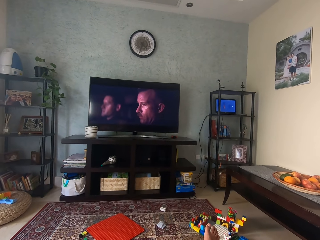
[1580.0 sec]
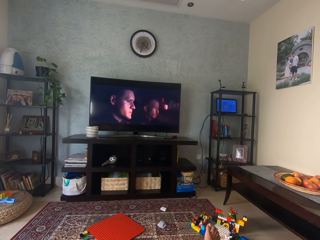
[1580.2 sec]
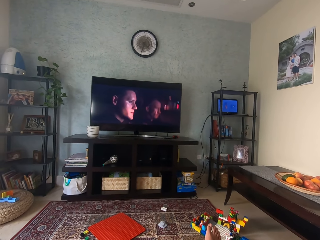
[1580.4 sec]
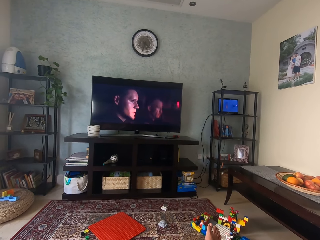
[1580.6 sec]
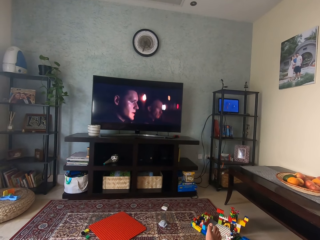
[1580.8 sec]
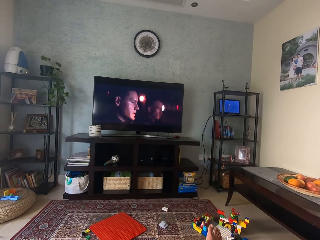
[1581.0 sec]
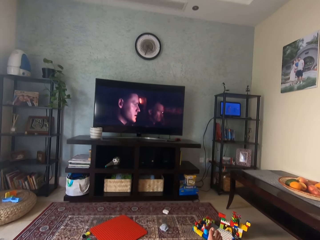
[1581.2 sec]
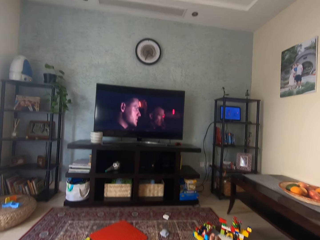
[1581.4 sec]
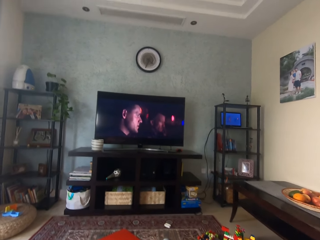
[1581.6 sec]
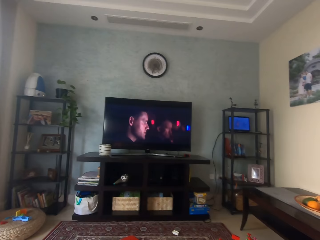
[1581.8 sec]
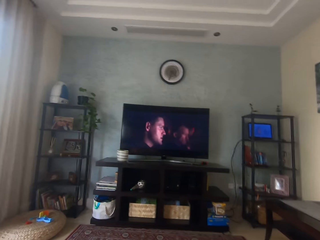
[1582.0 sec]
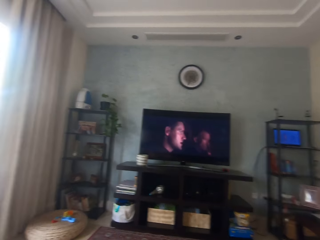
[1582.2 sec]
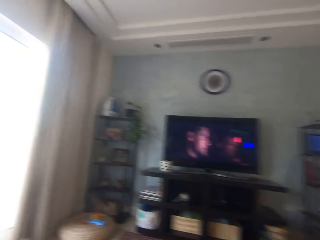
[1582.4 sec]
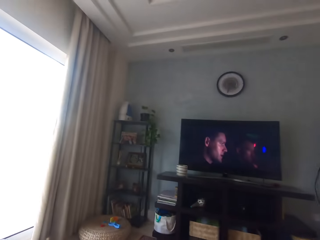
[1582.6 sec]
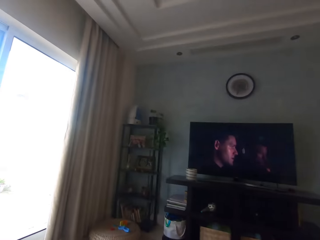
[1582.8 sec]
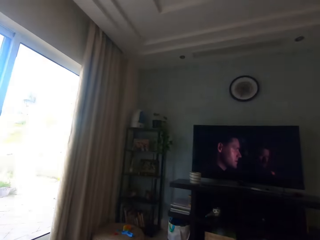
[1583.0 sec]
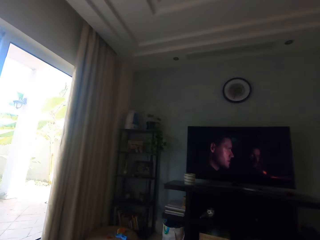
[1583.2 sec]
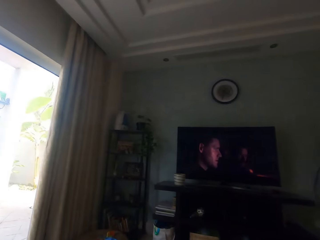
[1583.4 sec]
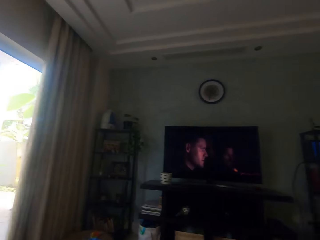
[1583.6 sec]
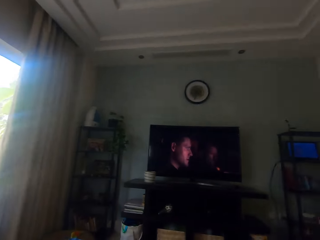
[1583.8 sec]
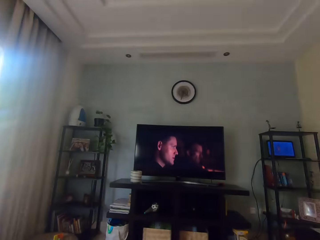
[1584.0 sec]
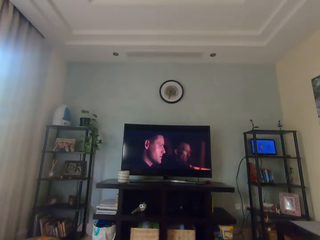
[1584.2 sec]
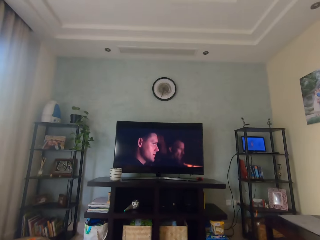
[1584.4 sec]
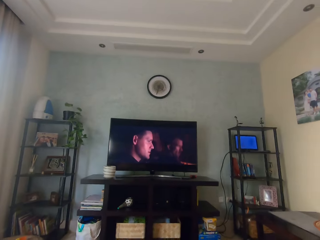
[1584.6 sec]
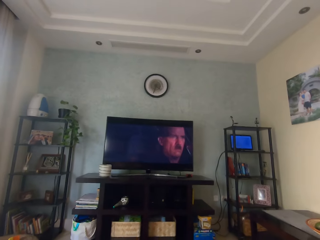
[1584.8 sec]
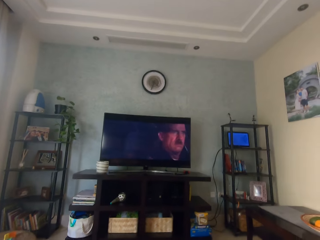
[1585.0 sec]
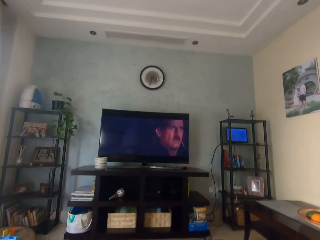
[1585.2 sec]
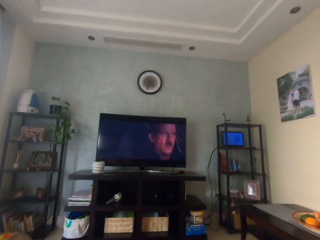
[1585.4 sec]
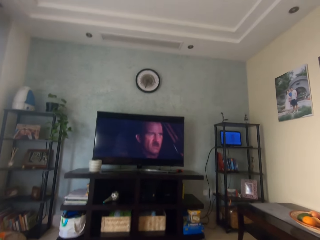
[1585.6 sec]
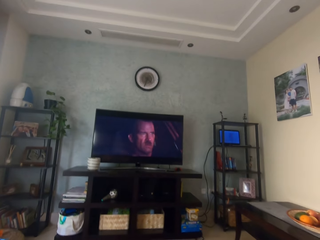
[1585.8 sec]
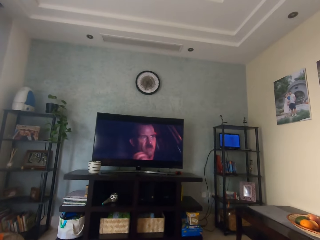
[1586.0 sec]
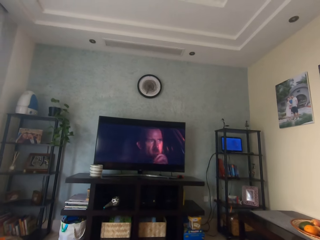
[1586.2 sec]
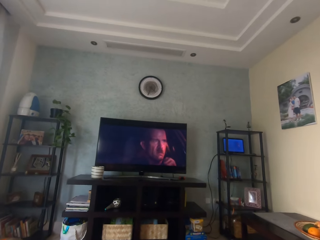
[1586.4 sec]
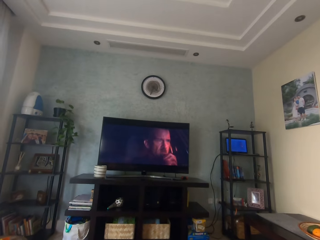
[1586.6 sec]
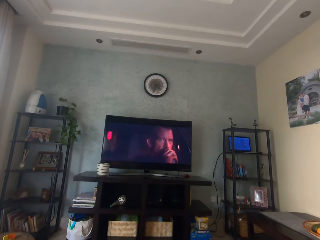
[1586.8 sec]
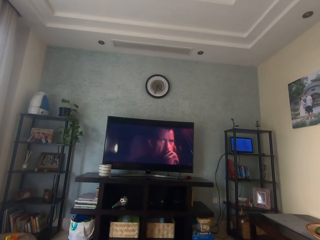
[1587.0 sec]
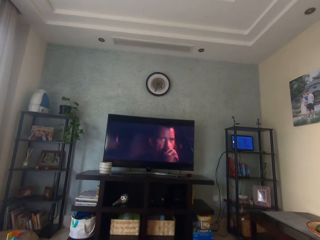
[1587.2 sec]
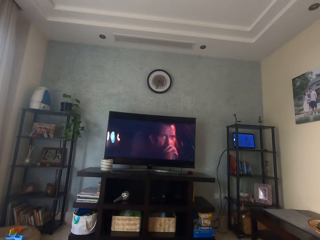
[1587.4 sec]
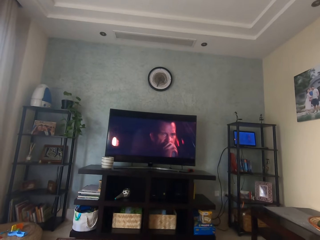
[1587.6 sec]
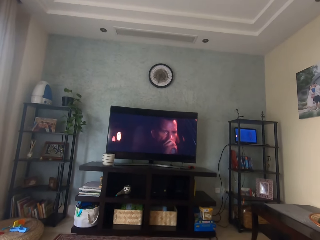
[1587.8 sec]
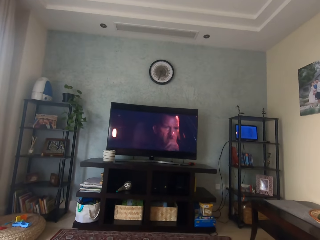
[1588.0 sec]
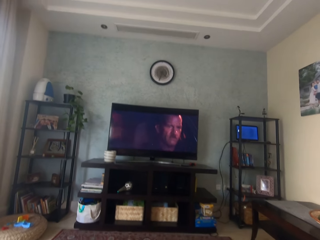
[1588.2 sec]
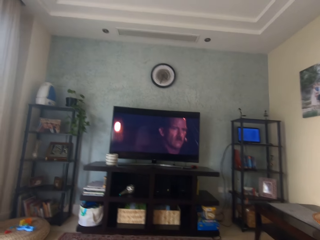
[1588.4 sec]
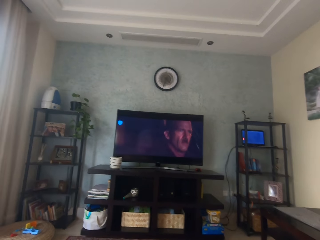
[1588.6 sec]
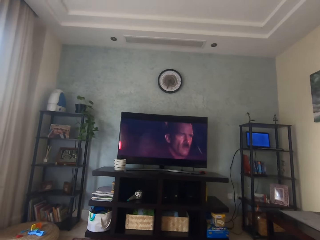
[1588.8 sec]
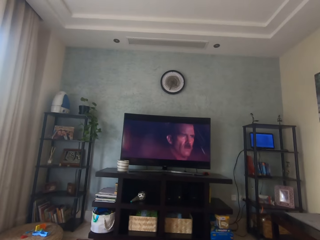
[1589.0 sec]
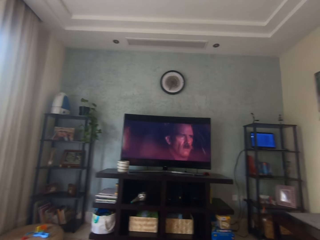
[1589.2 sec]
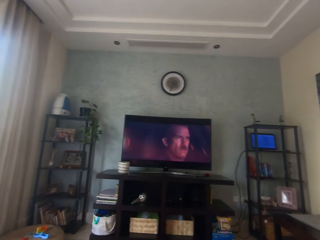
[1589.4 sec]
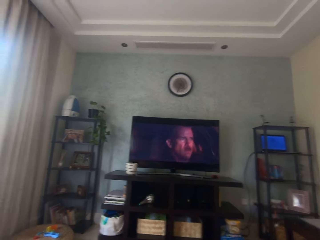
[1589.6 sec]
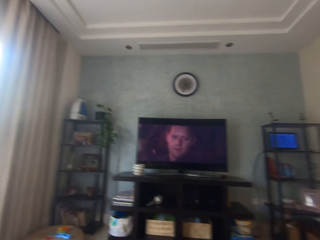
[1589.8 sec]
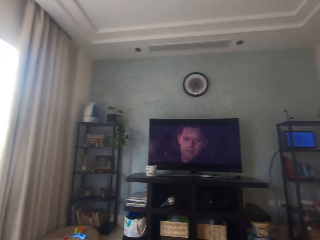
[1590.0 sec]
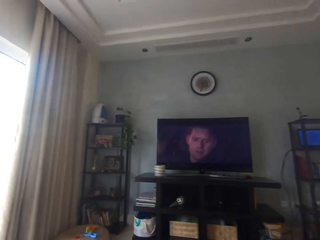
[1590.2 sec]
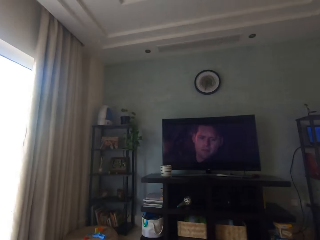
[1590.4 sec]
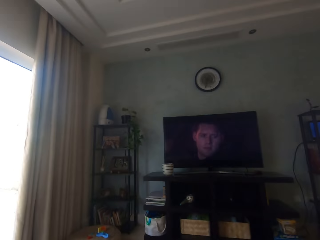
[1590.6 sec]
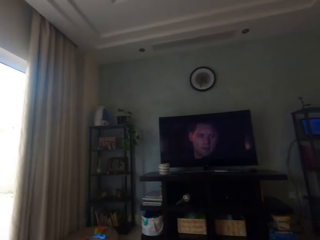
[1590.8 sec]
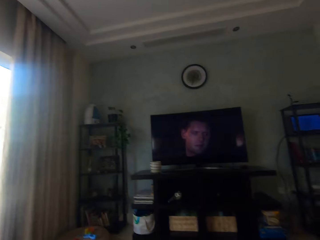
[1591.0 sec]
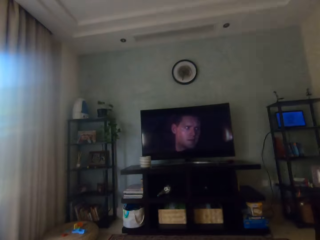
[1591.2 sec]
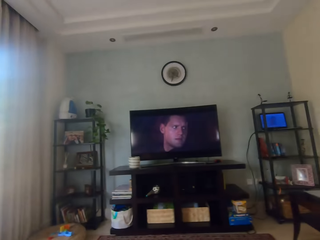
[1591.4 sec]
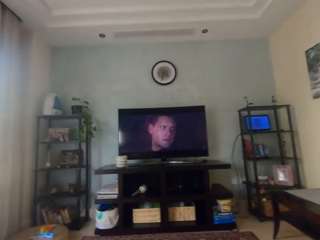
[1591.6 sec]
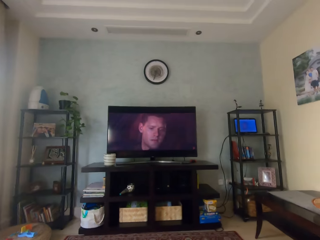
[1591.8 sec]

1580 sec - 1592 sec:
The camera wearer looks around. They talk on the phone. They watch a movie on the television.

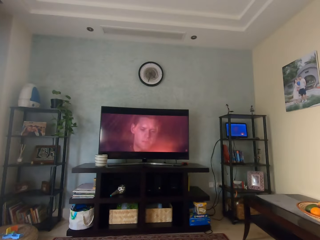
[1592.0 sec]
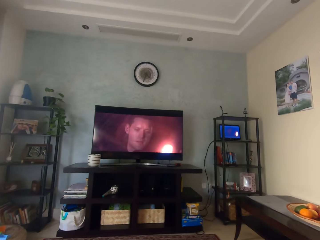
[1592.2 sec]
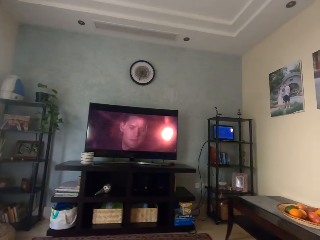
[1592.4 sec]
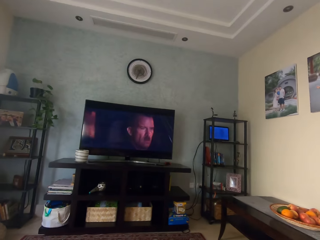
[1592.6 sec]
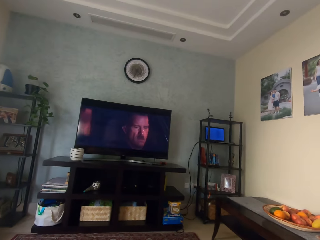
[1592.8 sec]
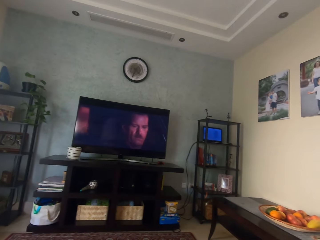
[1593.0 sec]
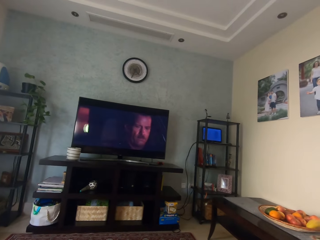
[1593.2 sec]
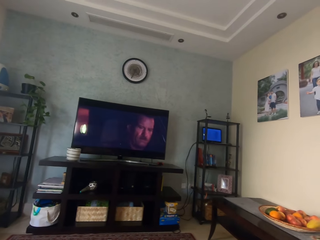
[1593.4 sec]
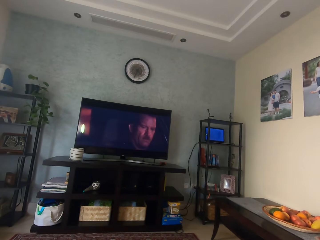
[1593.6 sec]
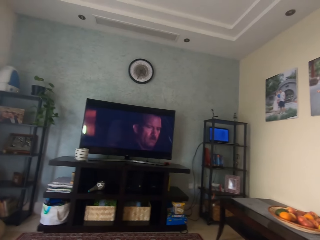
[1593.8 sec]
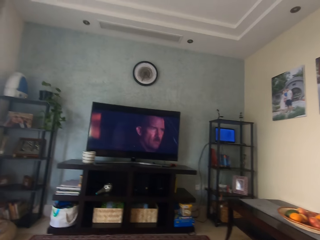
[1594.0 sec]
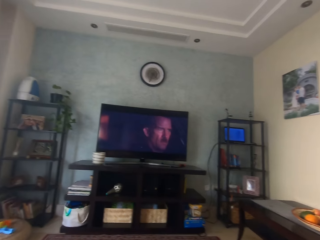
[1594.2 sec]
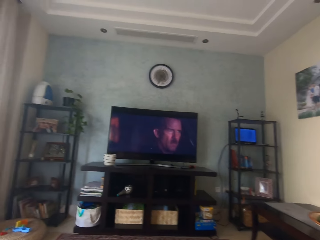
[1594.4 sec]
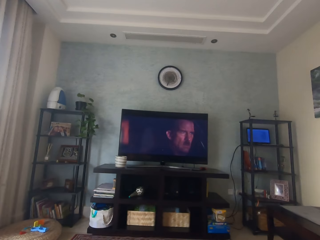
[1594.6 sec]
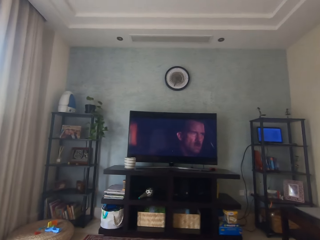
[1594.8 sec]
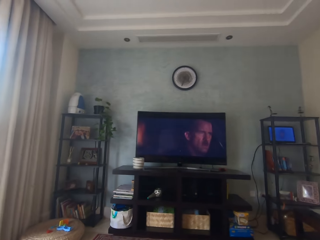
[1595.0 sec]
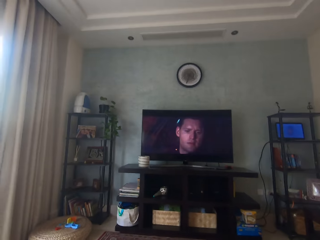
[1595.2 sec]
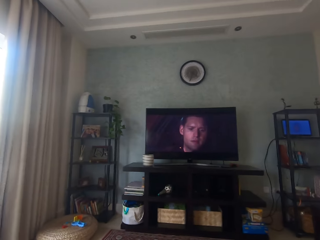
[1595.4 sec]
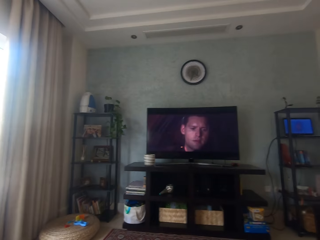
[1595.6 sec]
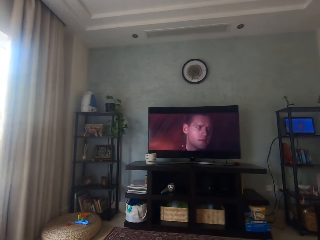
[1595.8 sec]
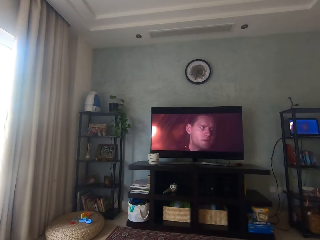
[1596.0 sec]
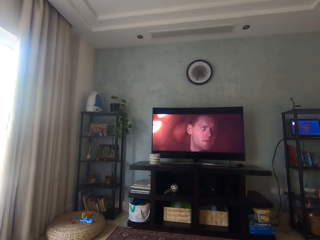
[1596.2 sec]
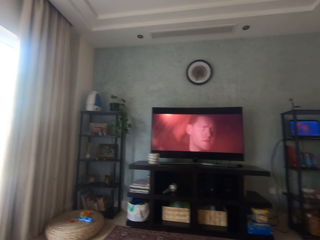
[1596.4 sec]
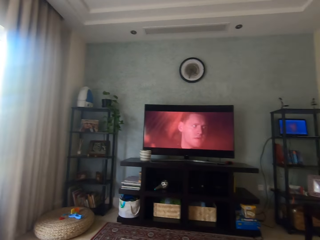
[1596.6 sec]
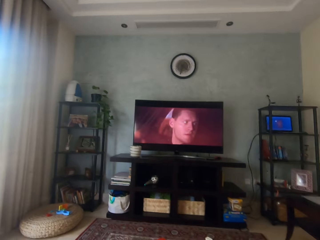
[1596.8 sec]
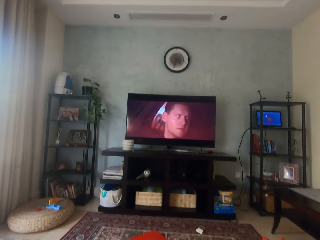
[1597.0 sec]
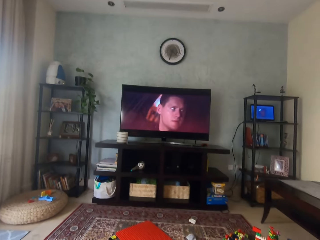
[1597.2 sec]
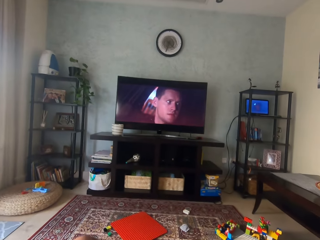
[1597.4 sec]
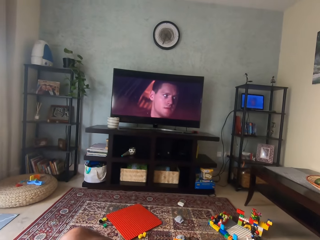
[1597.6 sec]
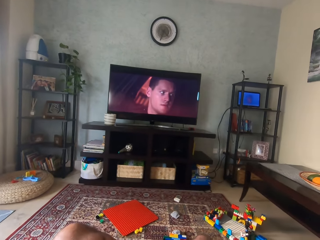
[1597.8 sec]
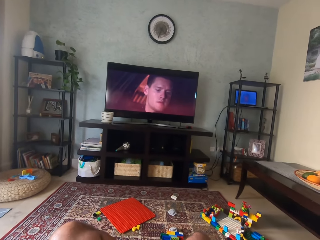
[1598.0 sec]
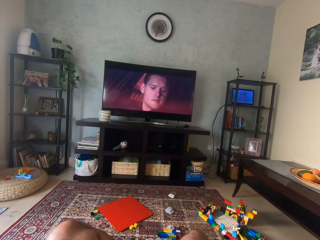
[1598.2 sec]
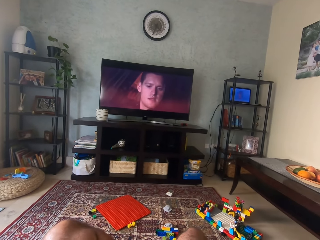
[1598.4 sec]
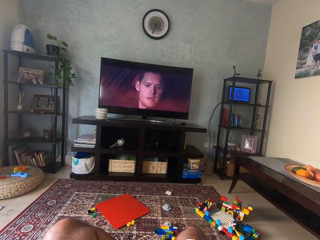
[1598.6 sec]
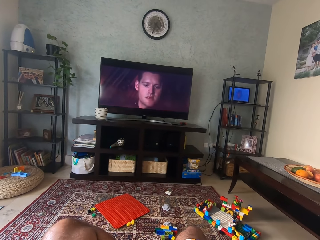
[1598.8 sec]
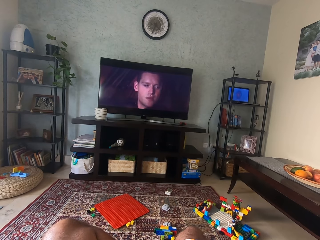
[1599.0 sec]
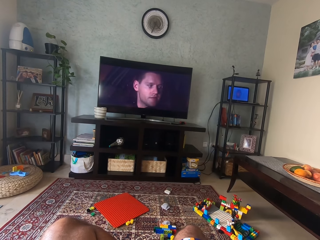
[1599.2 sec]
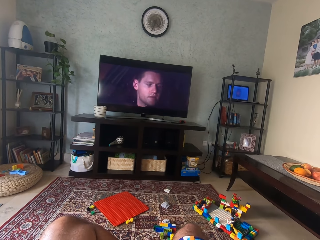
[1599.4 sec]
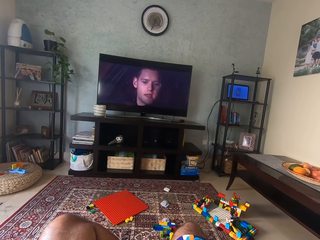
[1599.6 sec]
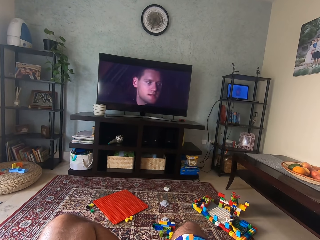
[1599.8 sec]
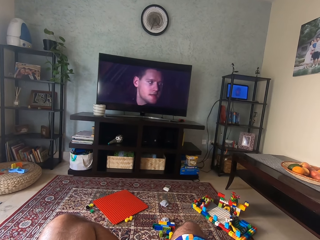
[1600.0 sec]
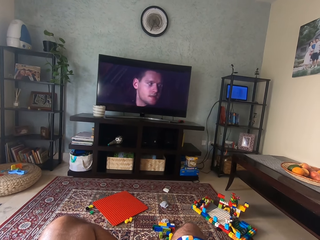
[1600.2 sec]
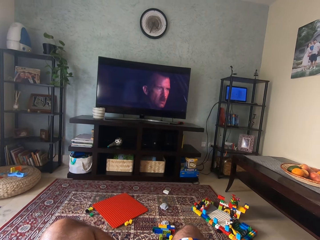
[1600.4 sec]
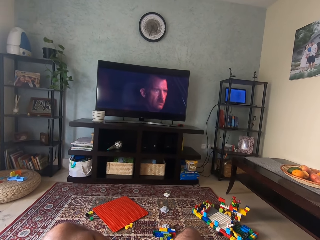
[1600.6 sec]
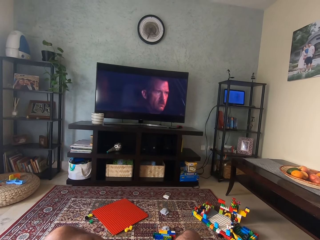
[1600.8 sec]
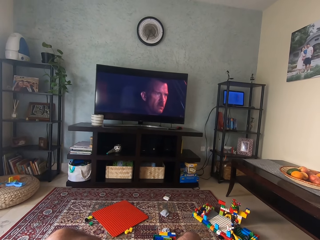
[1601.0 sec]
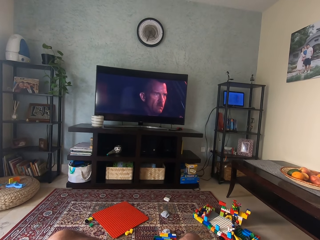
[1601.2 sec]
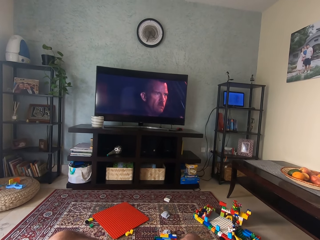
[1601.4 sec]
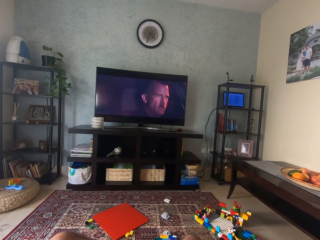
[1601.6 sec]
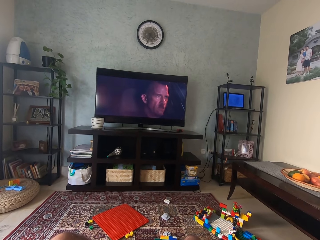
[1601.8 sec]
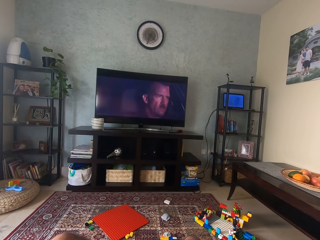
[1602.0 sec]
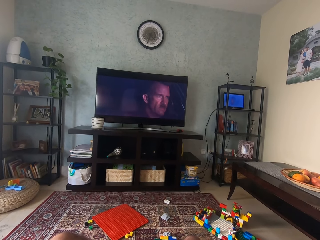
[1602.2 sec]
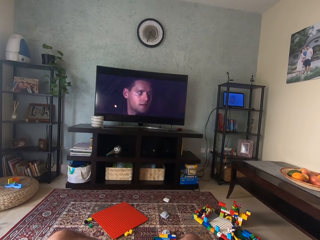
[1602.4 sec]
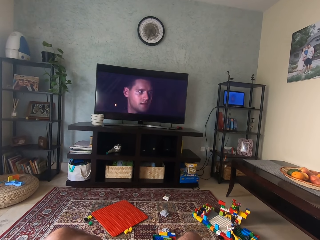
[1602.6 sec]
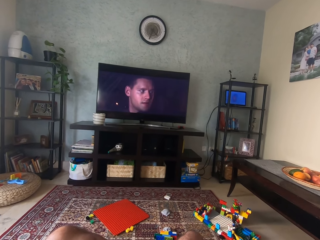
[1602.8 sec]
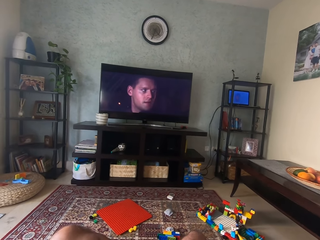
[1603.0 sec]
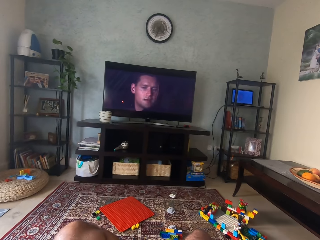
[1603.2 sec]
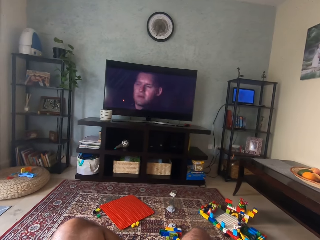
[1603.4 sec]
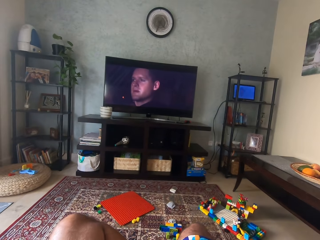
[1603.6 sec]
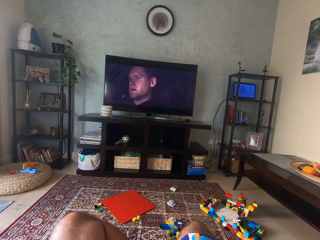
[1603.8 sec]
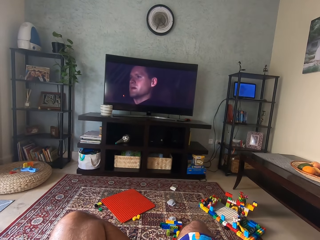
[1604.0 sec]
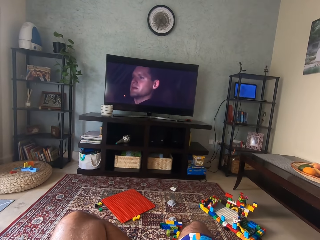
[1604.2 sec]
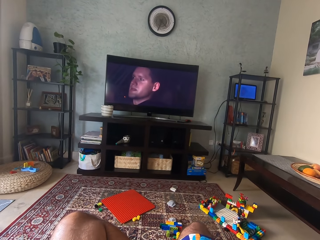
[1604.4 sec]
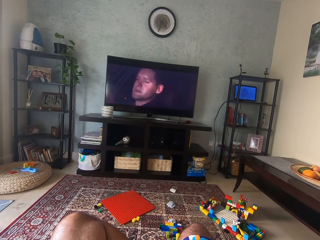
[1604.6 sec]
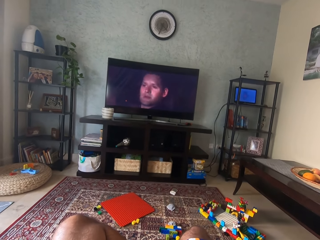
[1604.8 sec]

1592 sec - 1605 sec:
The camera wearer looks on the floor. They watch television.
